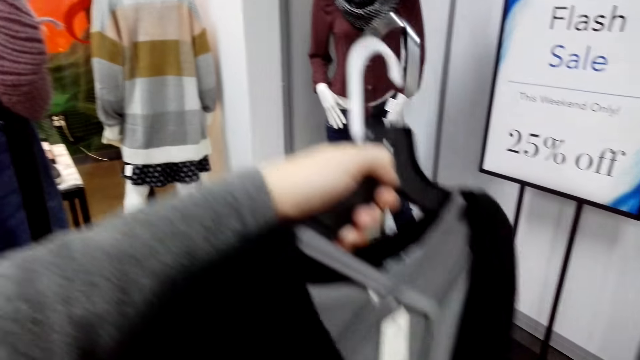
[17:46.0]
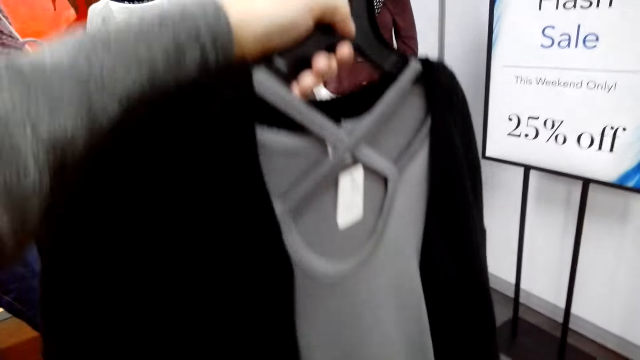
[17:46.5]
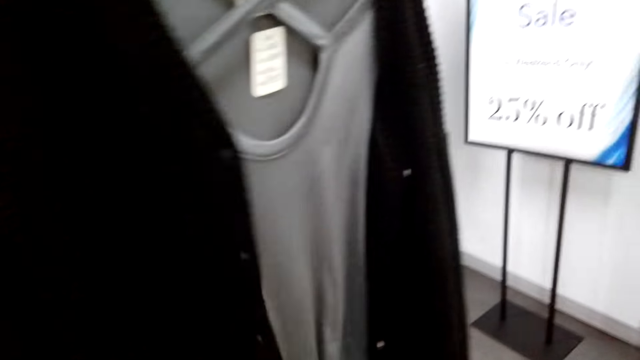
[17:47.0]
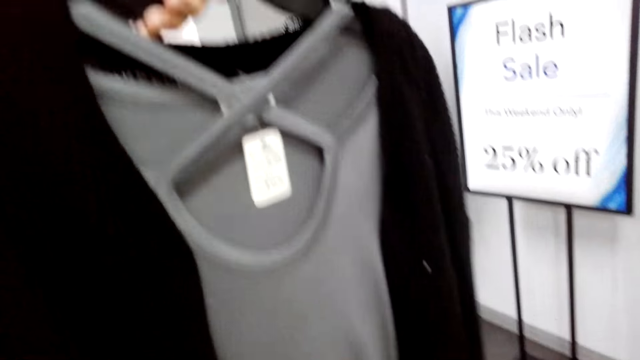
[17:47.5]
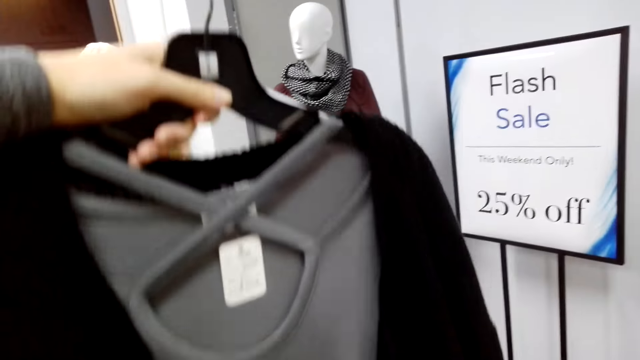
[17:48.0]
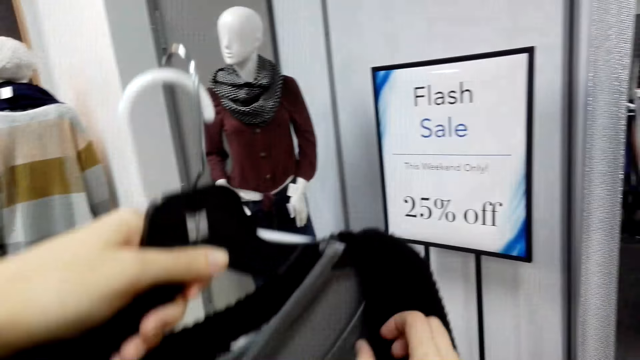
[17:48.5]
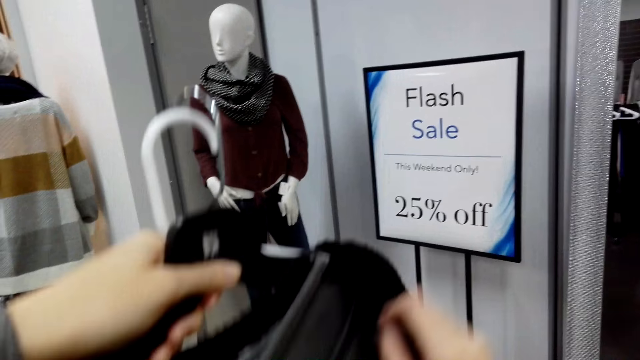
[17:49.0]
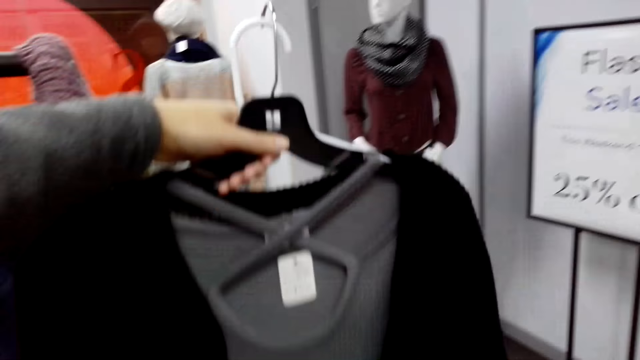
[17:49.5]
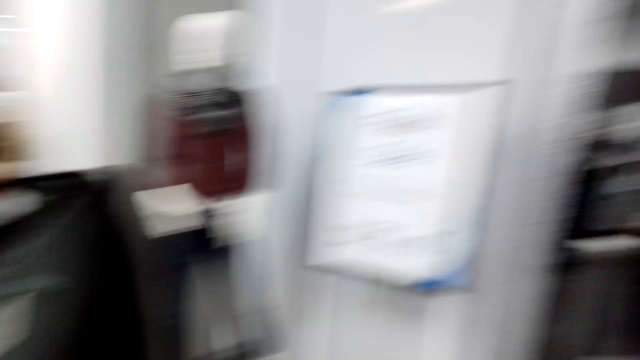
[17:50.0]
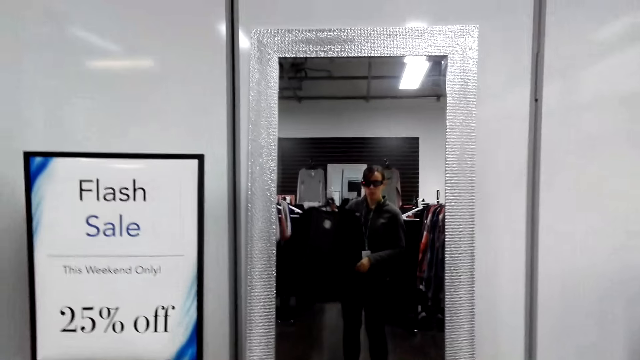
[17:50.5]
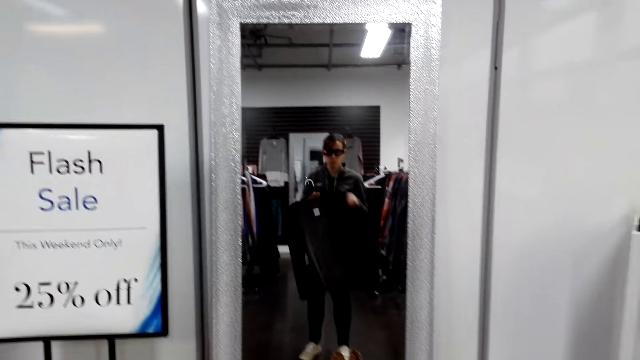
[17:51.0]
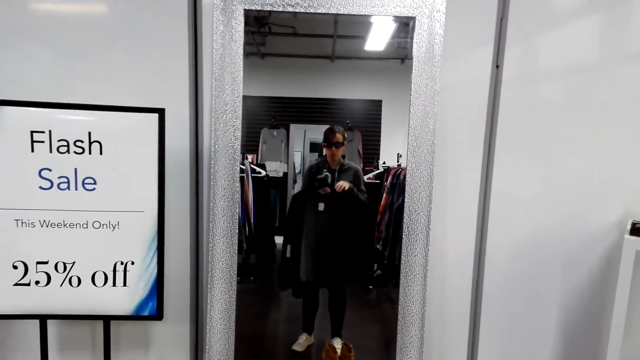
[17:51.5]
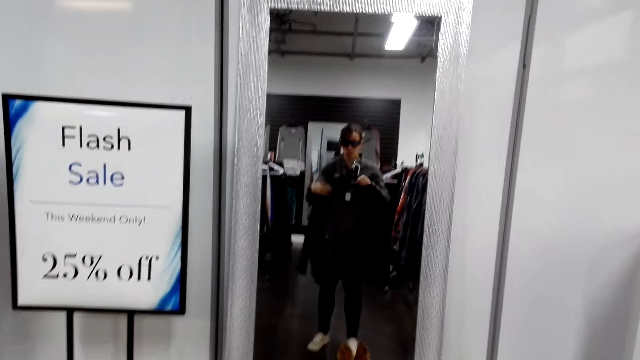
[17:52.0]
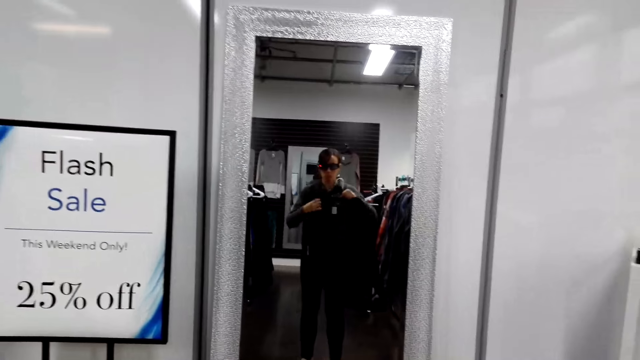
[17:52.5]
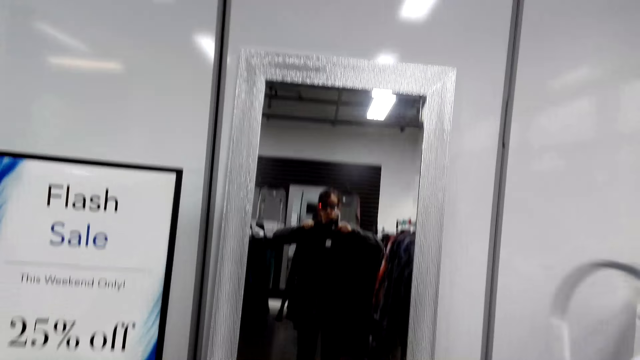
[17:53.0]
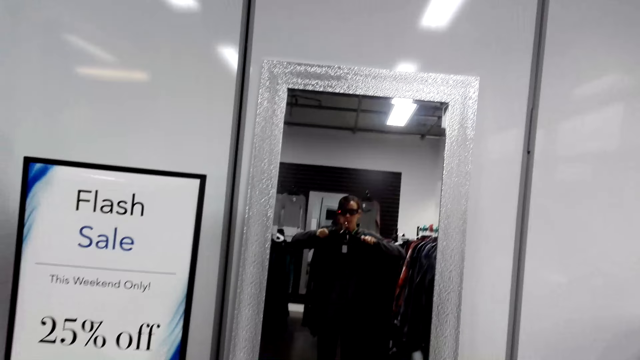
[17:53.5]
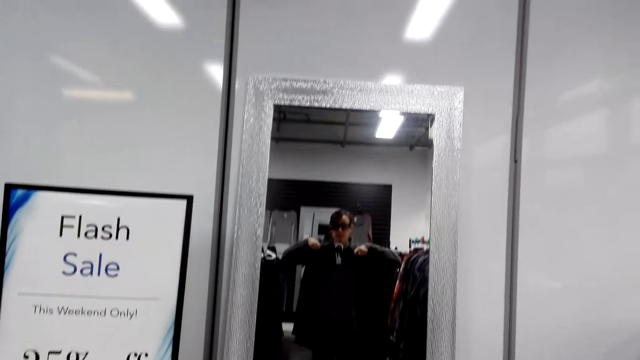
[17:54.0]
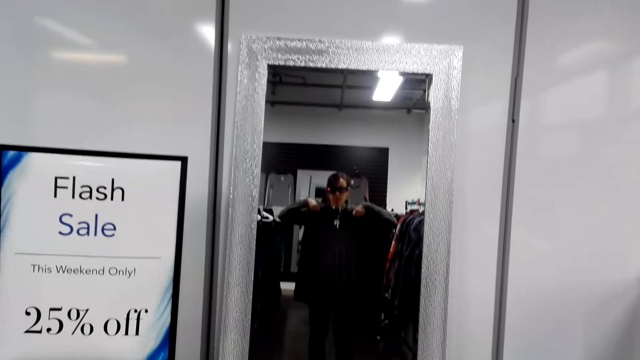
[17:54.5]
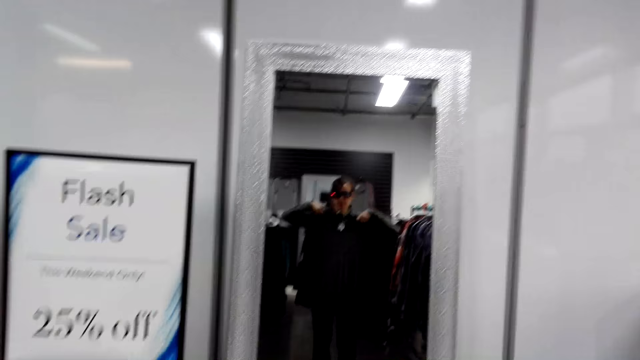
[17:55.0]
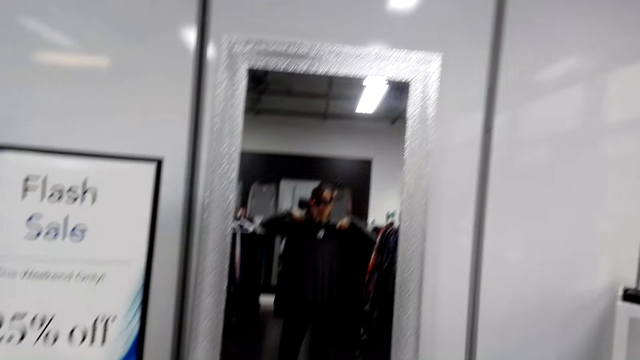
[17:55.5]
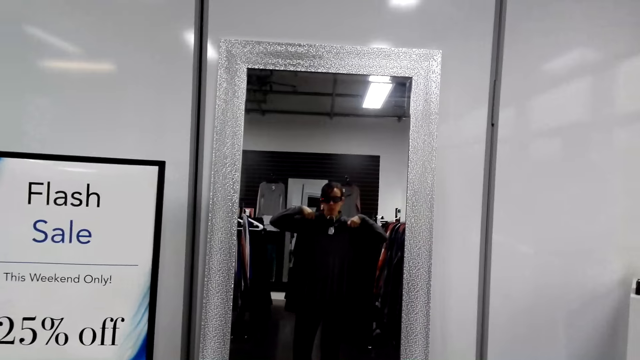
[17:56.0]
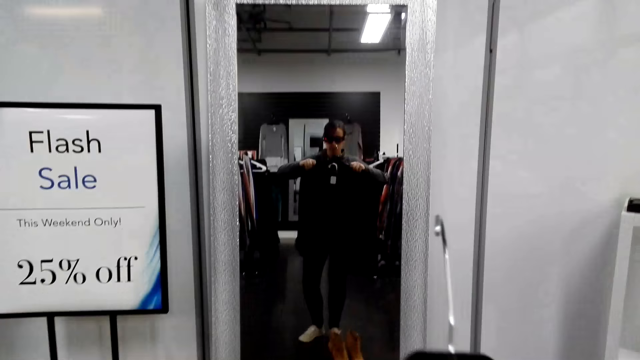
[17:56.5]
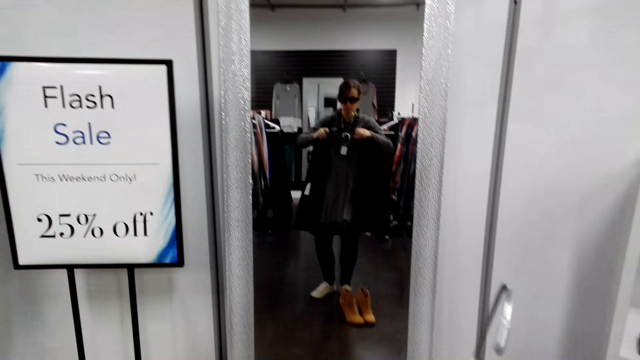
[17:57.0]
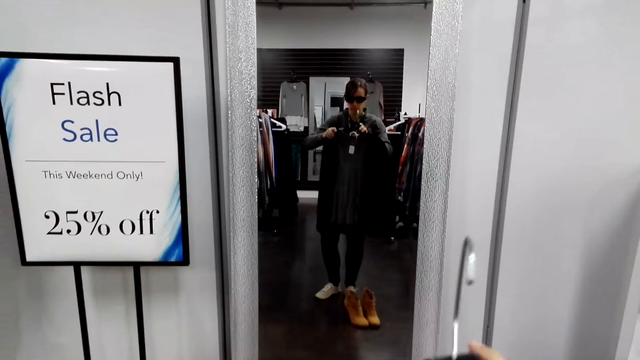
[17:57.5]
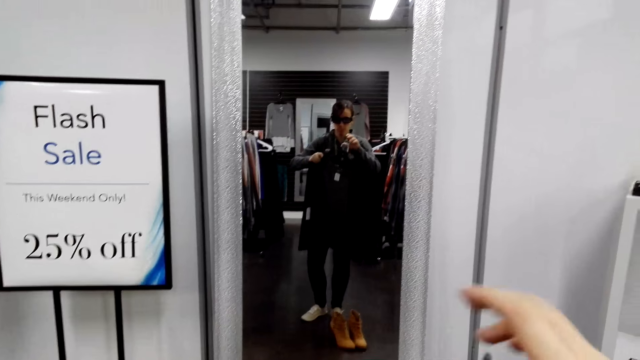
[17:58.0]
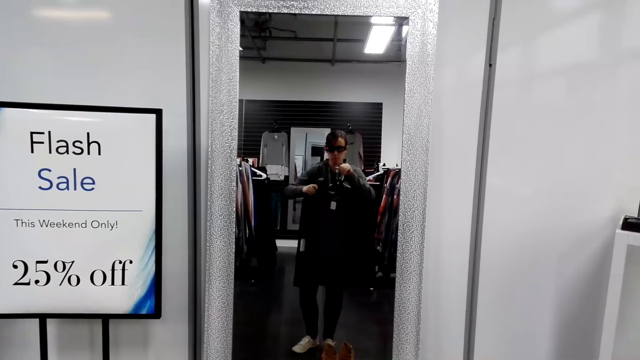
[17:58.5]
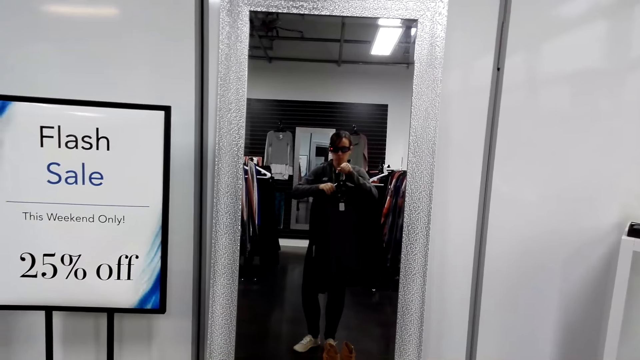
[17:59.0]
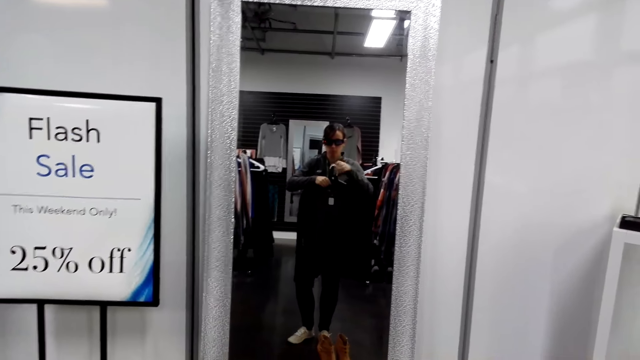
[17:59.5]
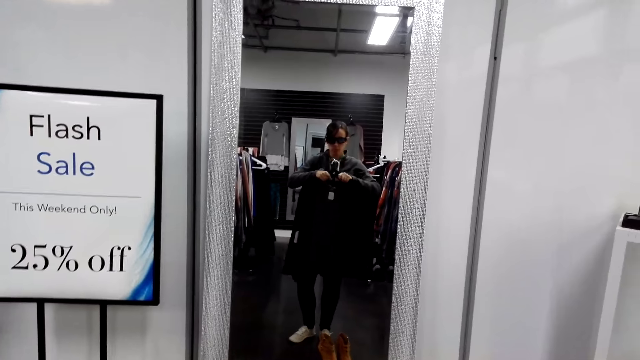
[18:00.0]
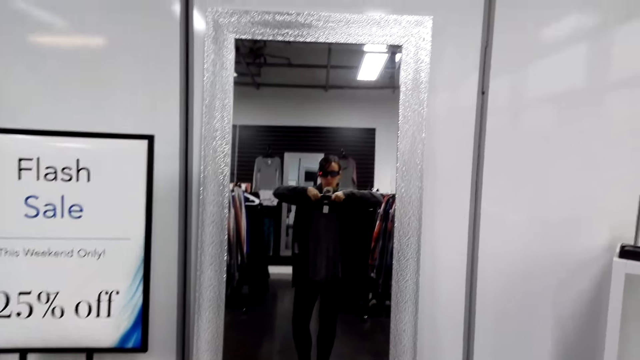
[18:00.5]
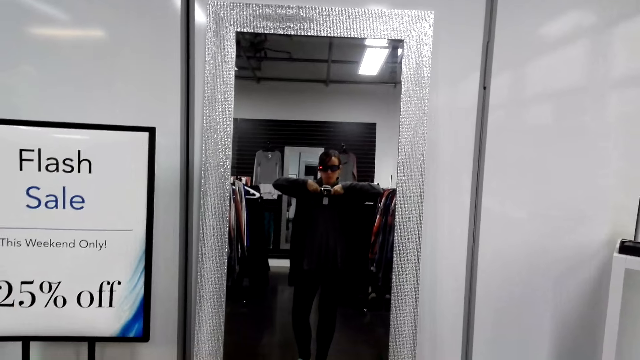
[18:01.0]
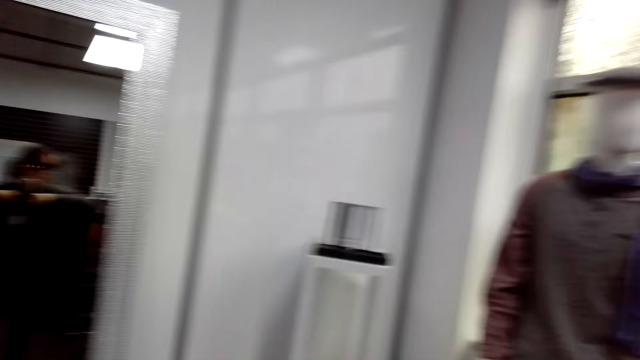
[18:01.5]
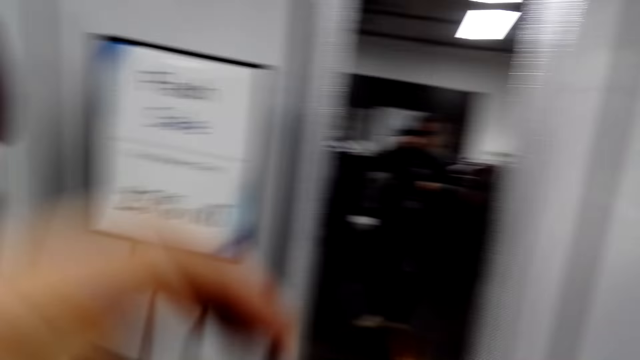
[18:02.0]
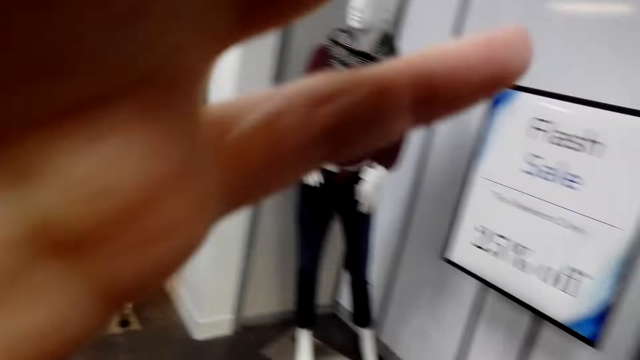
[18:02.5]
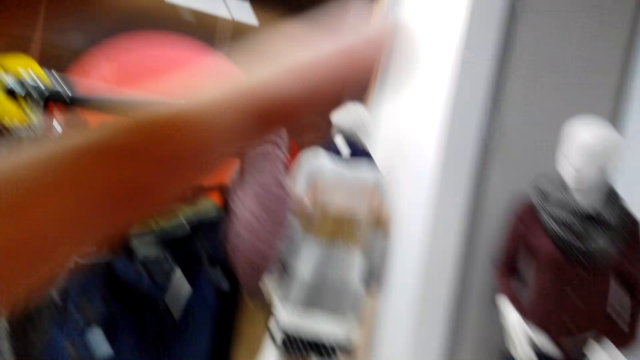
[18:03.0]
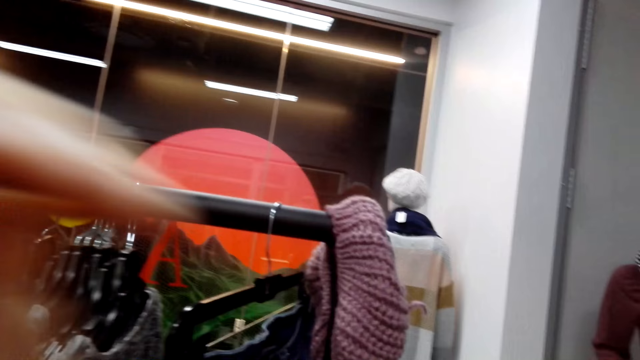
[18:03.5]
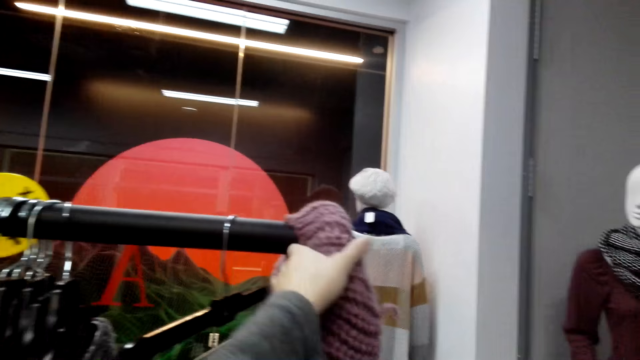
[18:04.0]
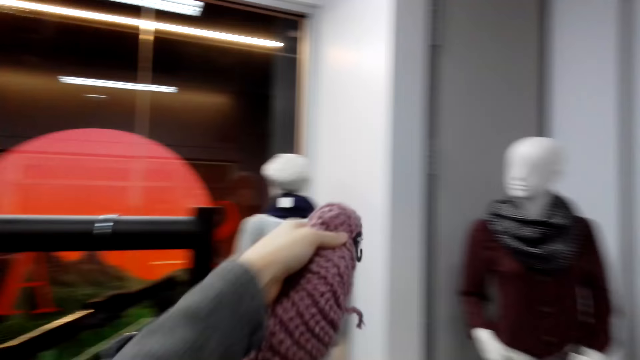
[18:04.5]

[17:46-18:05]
The camera wearer looks at the sweater tops. They look at the sweater tops on the mirror. They look at the mirror. They raise the left hand towards something. They move around. They withdraw the left hand from something.

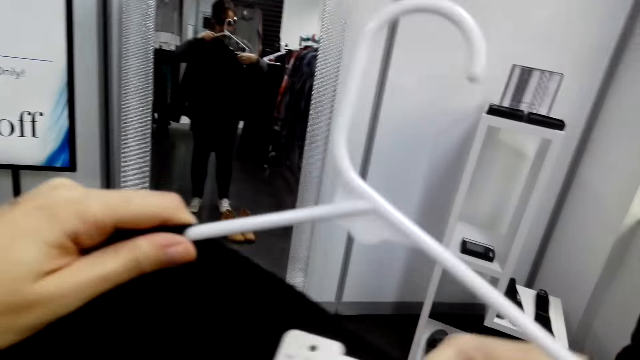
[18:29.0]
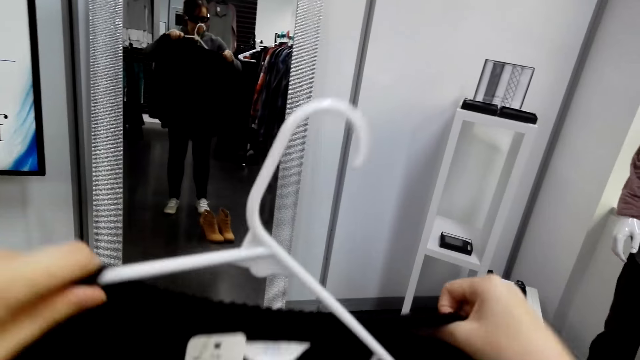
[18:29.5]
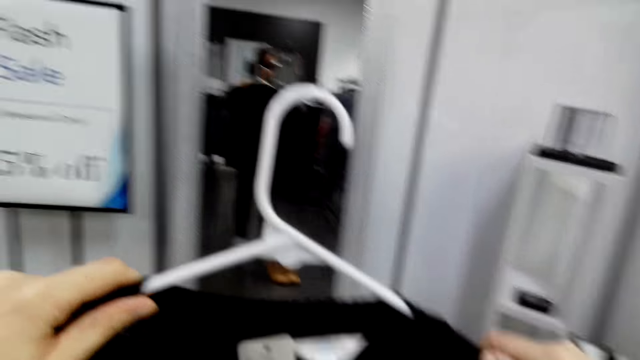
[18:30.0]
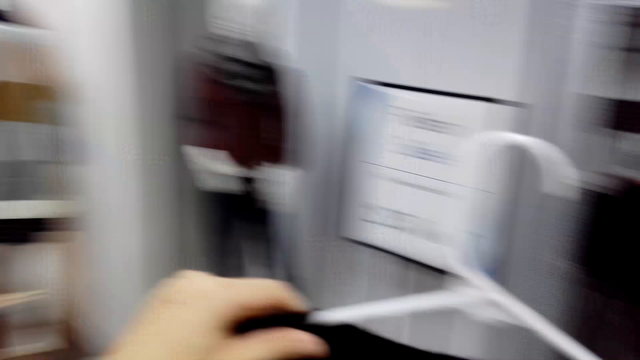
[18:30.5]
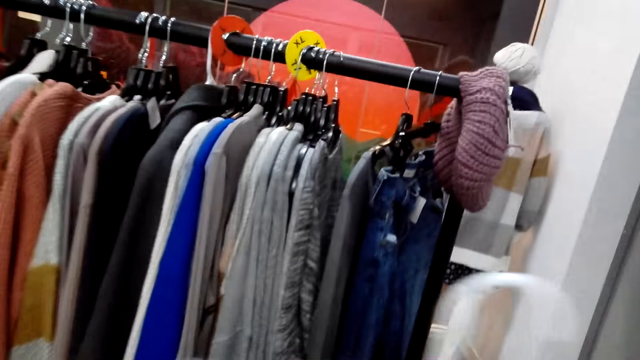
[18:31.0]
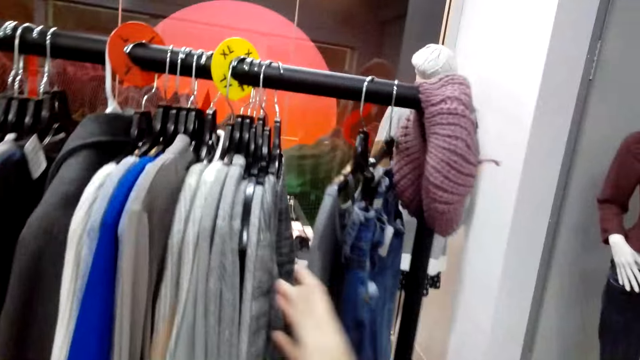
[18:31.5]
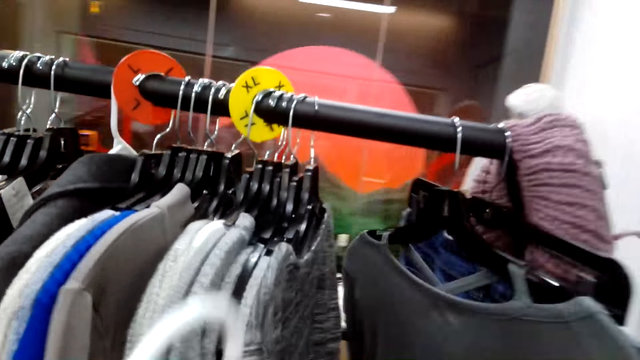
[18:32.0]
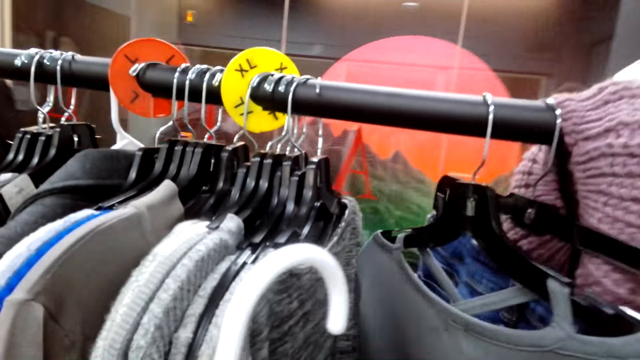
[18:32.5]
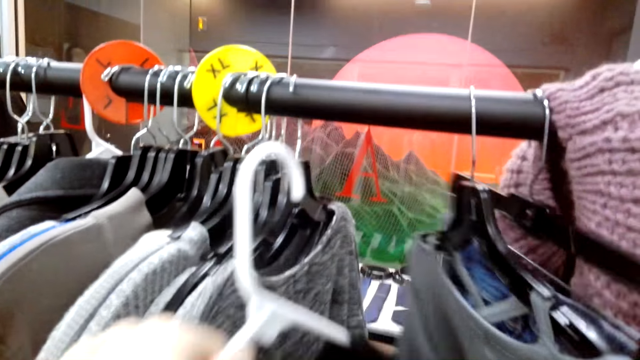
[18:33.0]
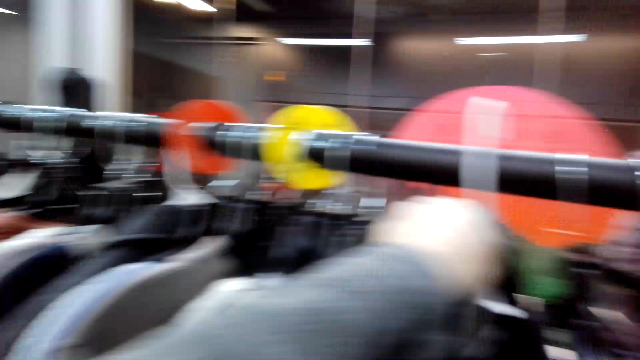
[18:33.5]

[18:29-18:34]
The camera wearer hangs a sweater on the hanger. They move the sweater top on the hanging rod.
